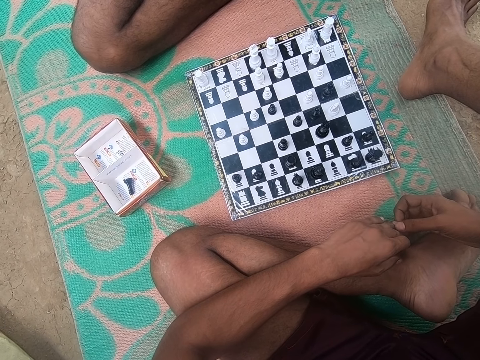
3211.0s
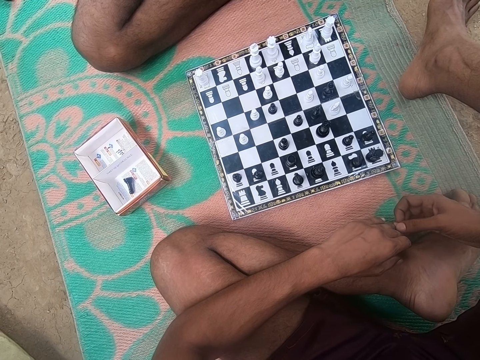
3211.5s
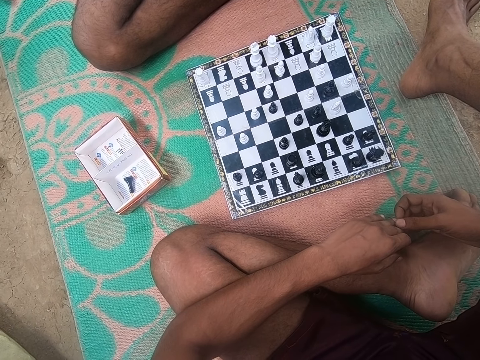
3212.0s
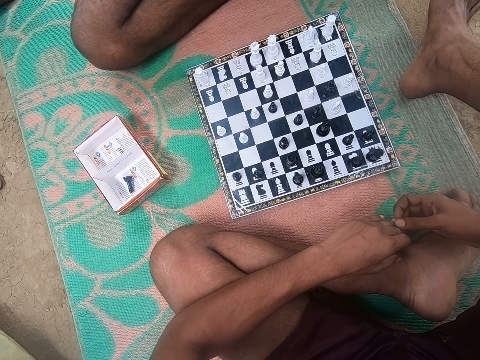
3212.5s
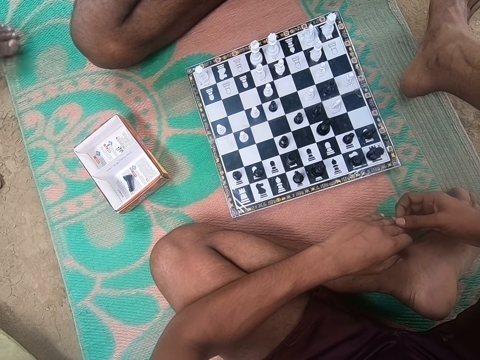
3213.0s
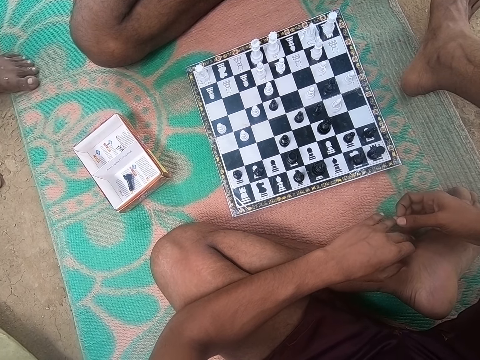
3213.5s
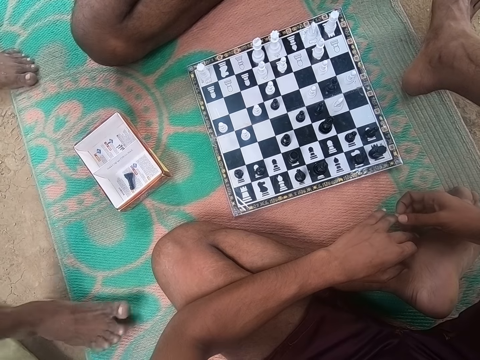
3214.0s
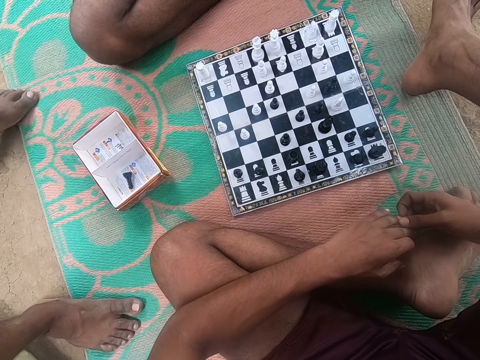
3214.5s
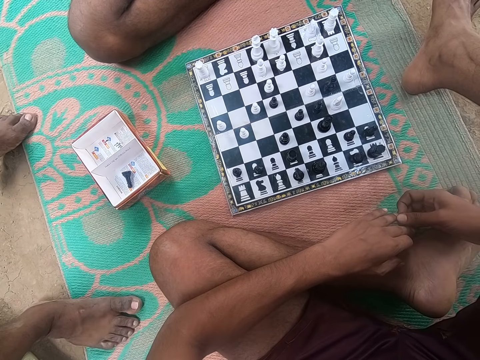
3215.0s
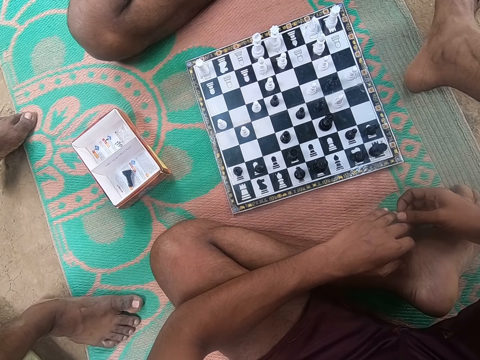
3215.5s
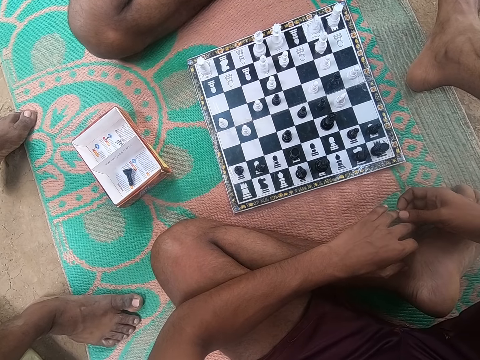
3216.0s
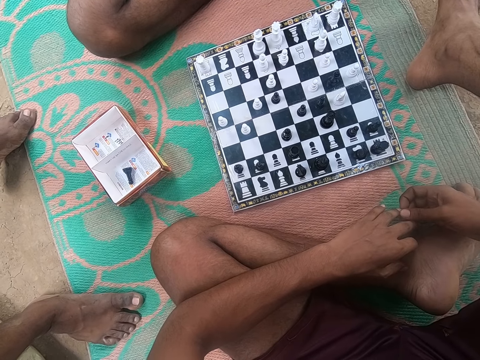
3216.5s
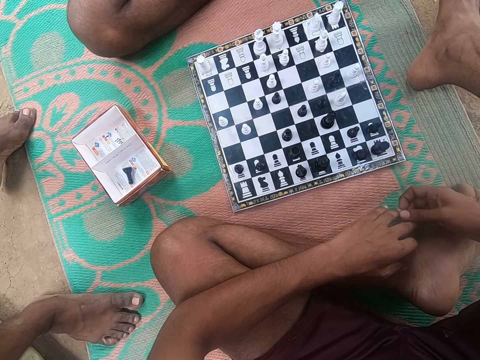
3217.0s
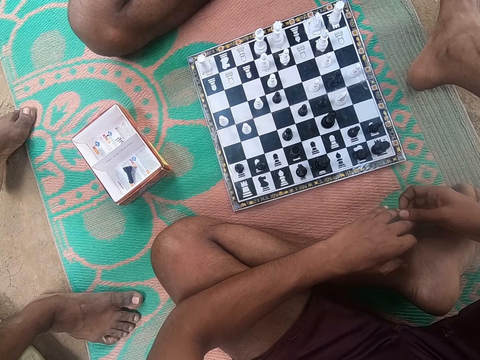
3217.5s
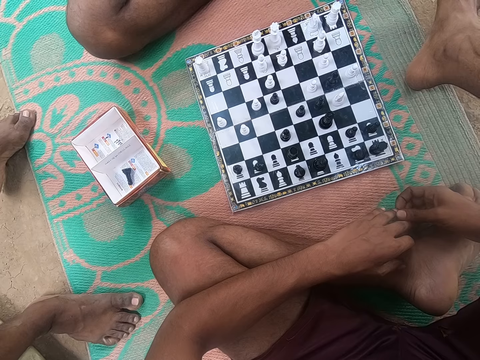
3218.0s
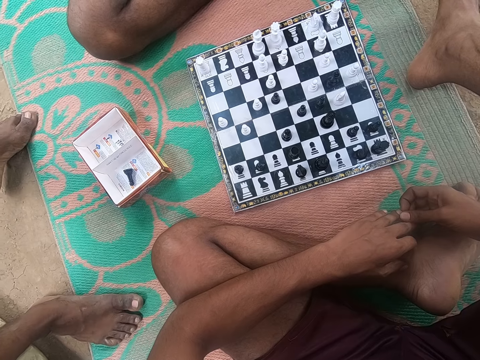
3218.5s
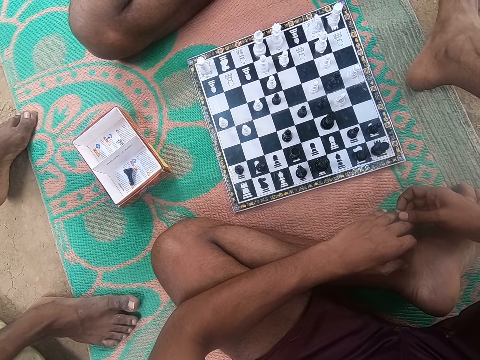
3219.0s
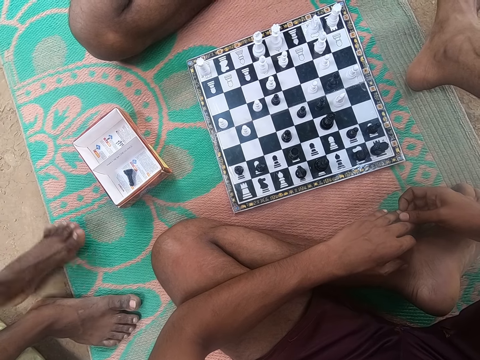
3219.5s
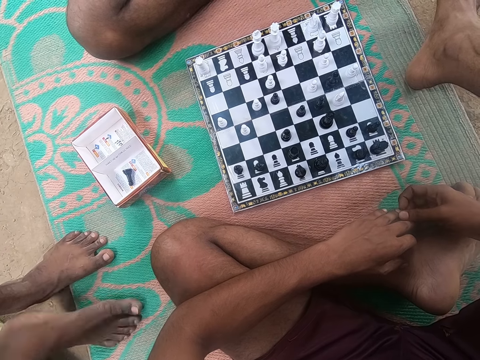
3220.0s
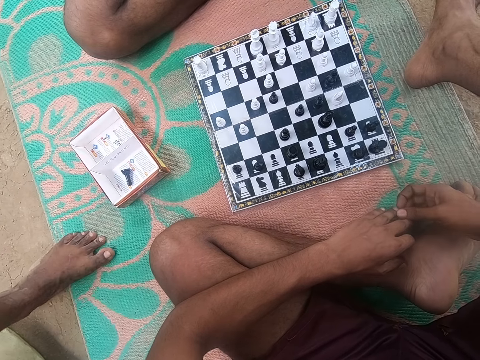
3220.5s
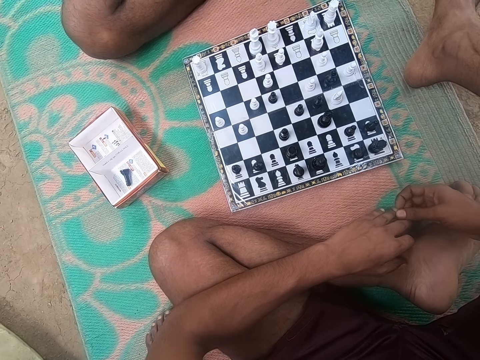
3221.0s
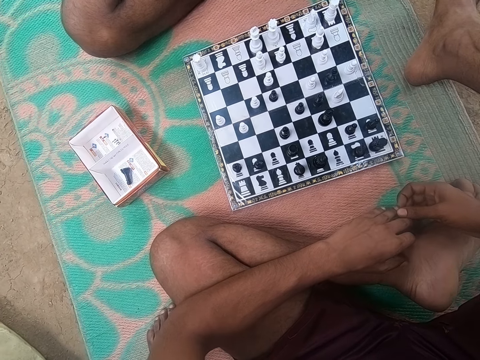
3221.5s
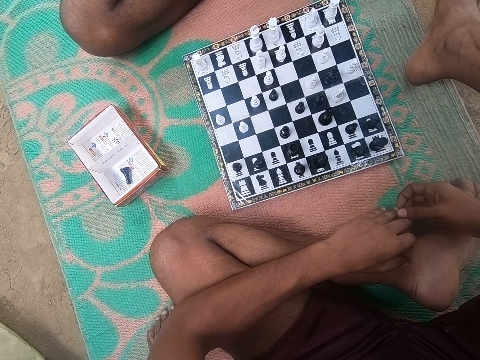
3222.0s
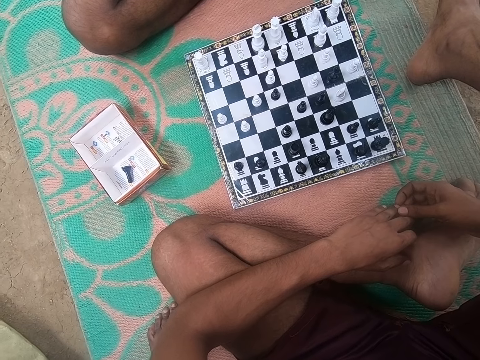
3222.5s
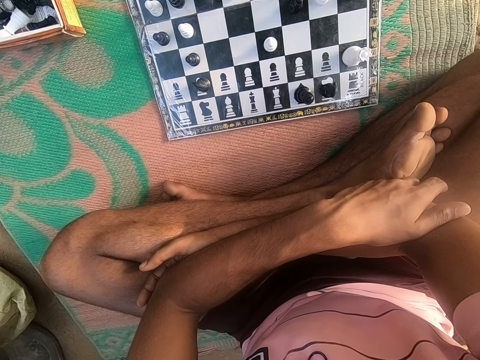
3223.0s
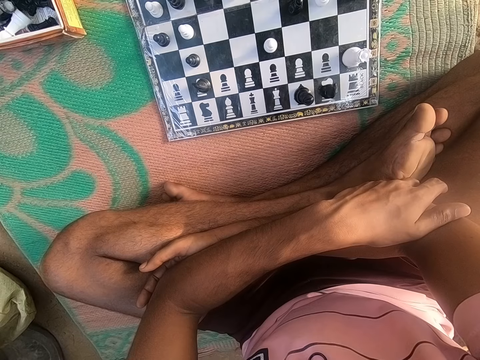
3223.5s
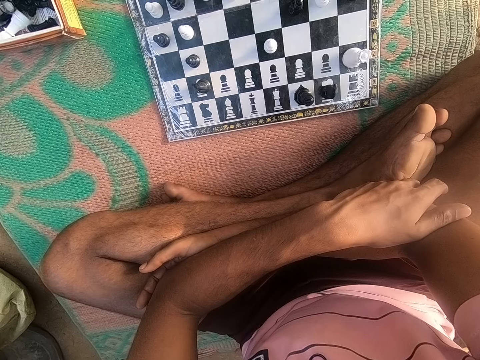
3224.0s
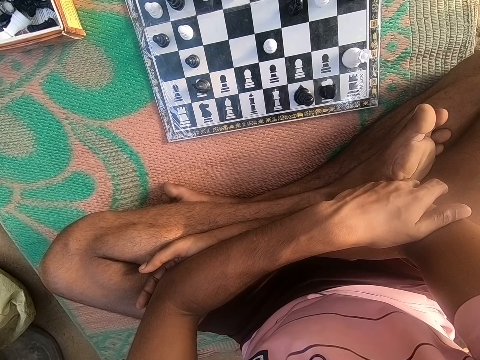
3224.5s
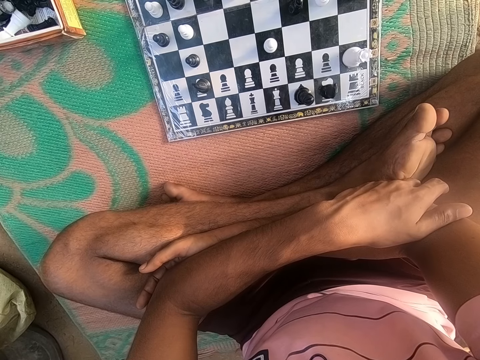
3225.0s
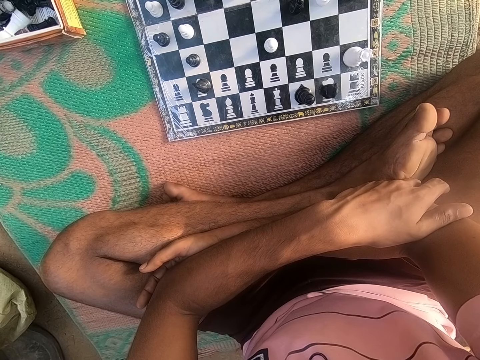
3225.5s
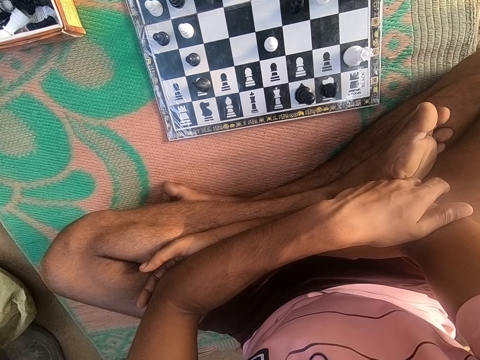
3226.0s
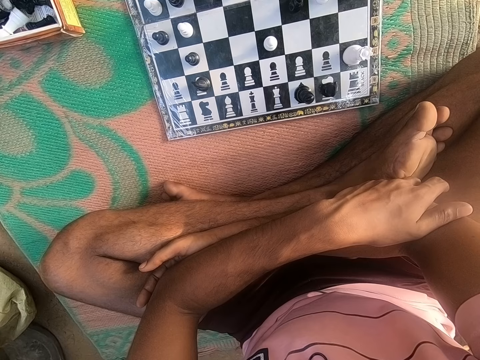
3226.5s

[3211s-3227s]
A man walks on the floor. The man stands on the floor. The man walks on the floor. The camera wearer looks at the chess game on the floor.

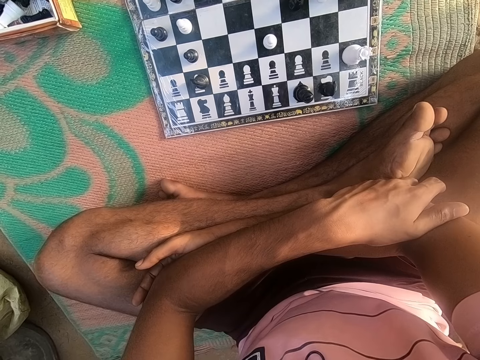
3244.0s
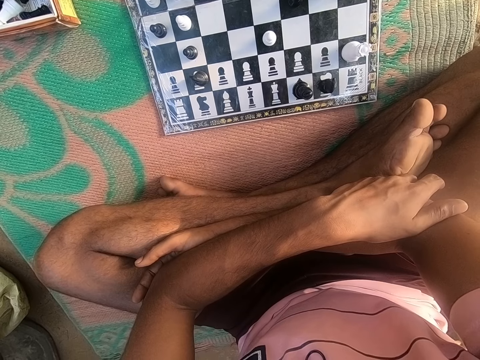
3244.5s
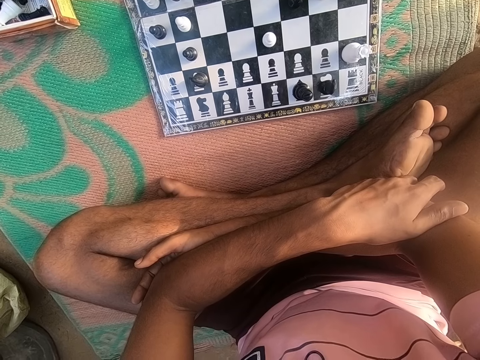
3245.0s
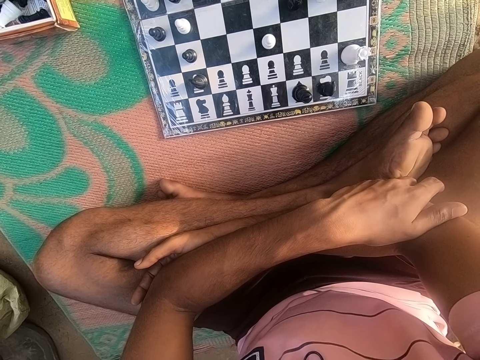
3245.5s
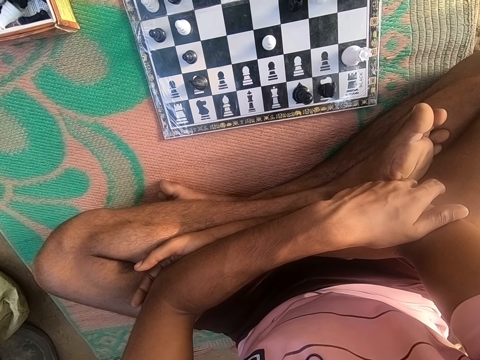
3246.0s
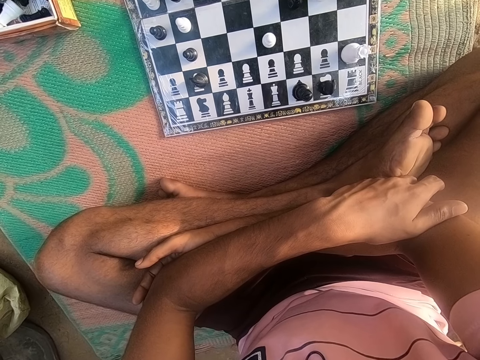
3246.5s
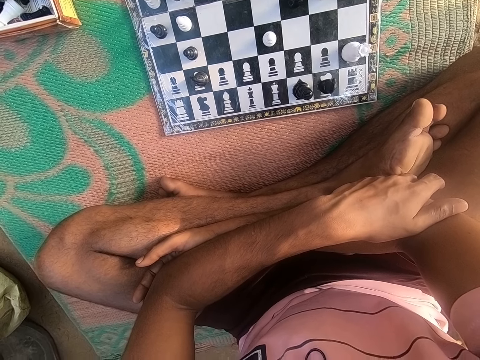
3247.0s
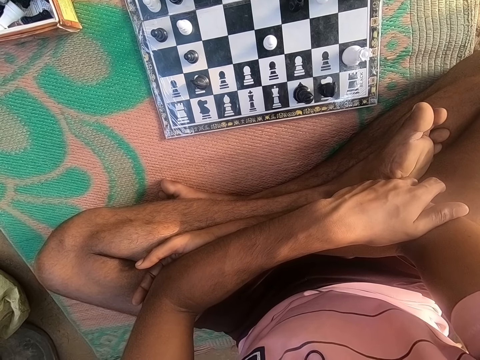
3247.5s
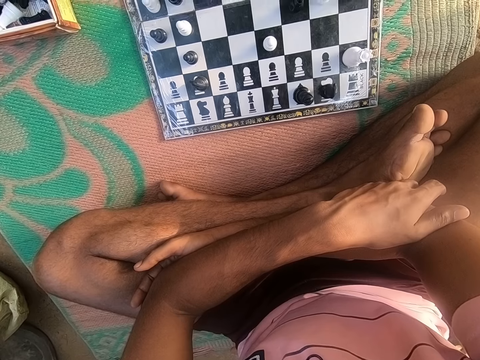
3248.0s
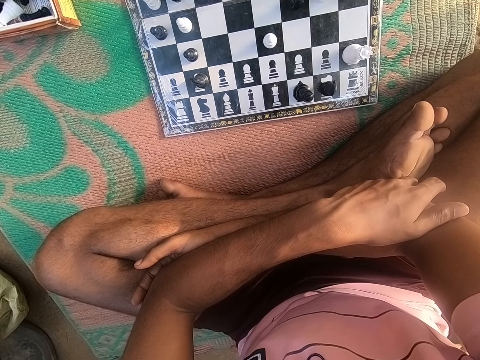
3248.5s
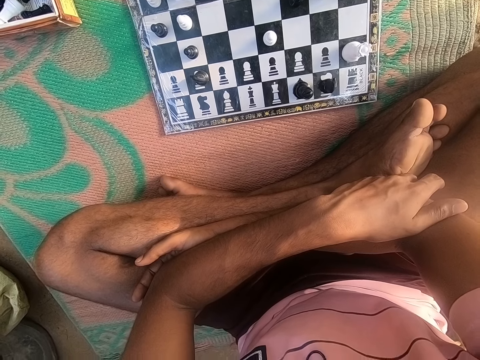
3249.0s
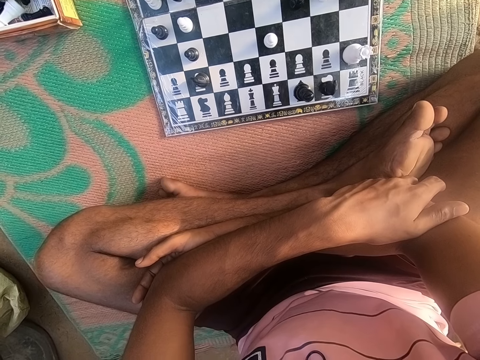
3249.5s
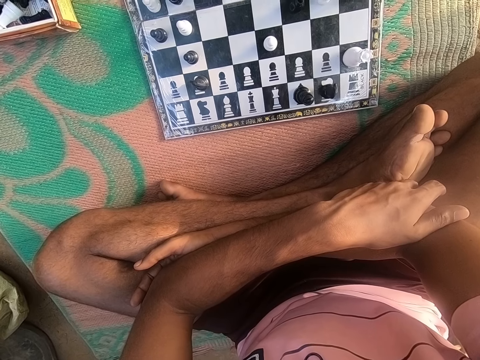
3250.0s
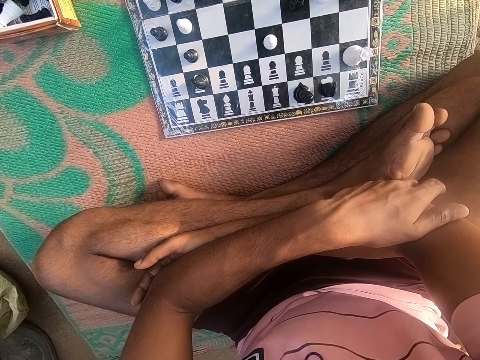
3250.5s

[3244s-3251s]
The camera wearer swings.

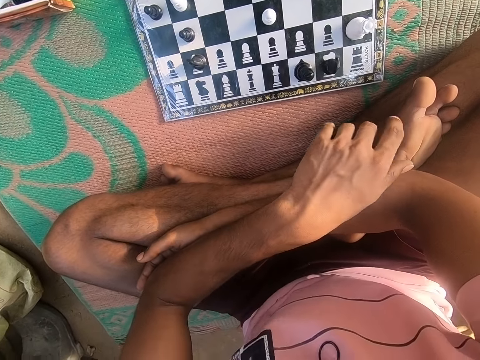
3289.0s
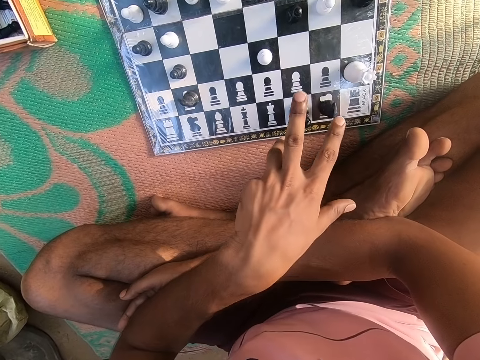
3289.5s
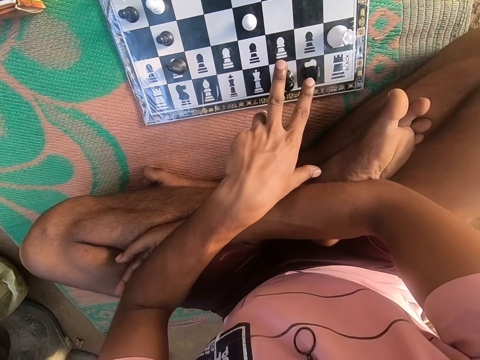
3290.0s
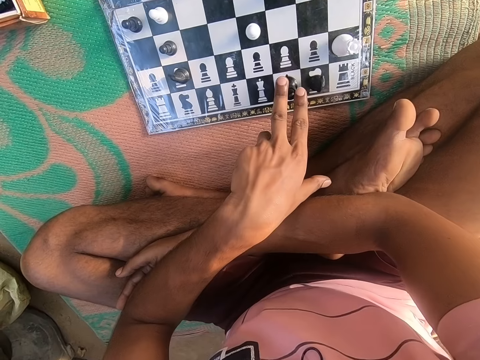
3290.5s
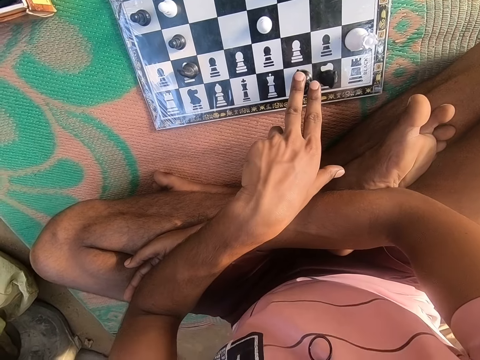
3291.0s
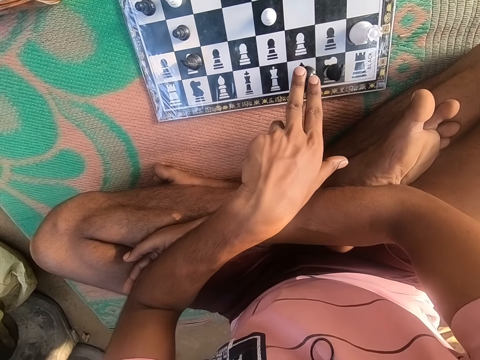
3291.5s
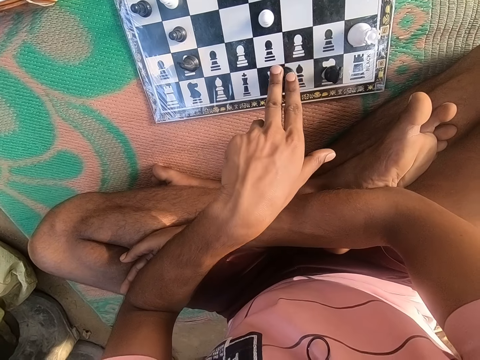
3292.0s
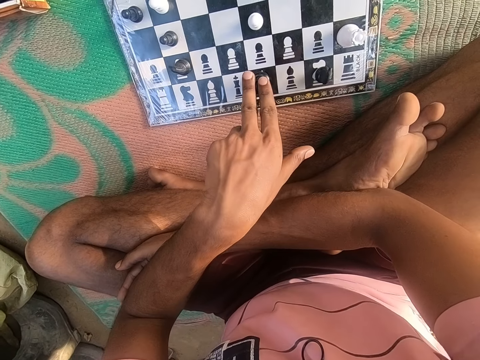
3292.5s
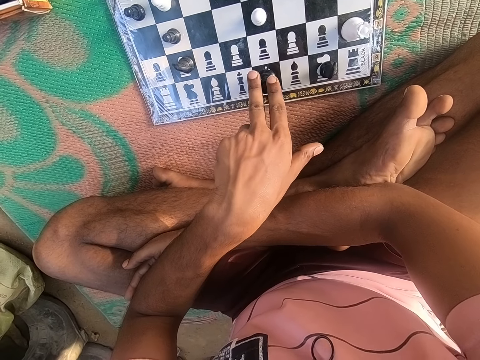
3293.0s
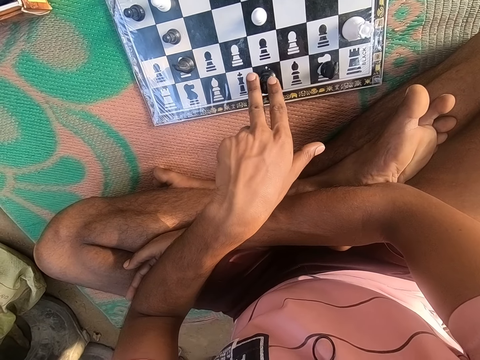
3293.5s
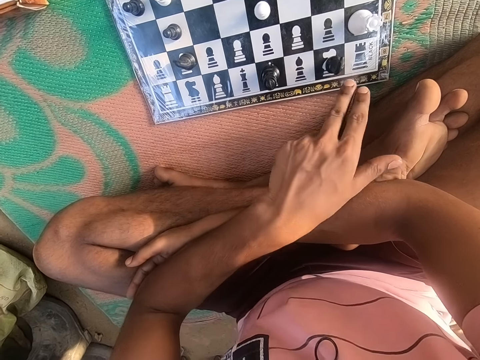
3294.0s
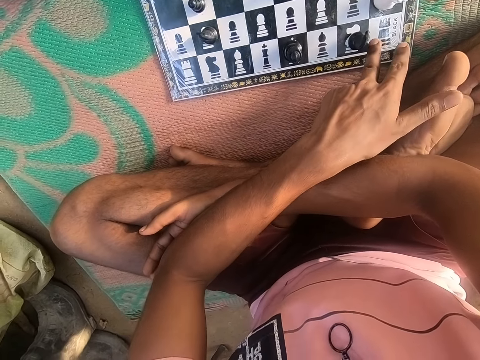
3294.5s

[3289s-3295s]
The camera wearer plays the chess game.
